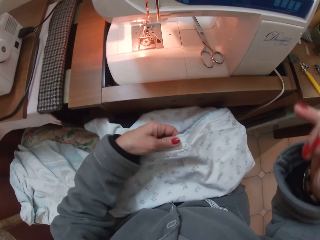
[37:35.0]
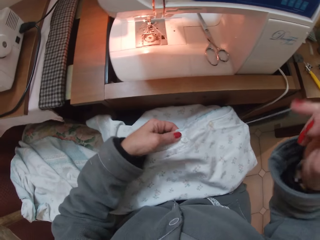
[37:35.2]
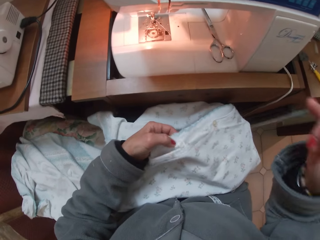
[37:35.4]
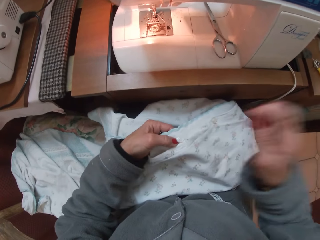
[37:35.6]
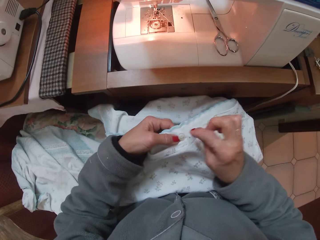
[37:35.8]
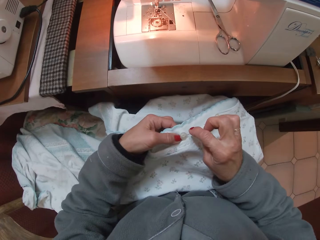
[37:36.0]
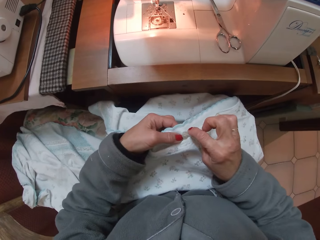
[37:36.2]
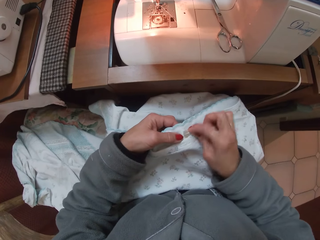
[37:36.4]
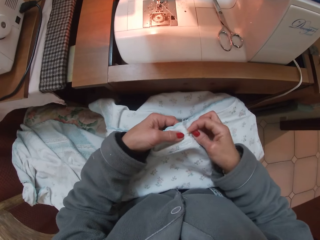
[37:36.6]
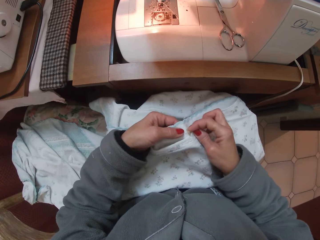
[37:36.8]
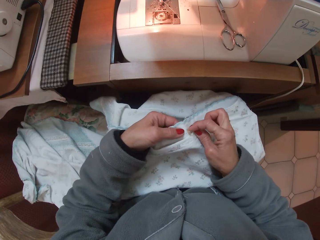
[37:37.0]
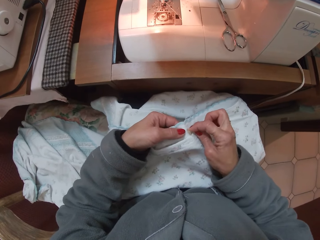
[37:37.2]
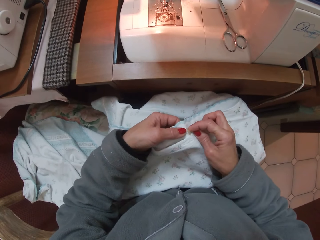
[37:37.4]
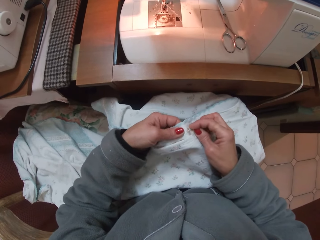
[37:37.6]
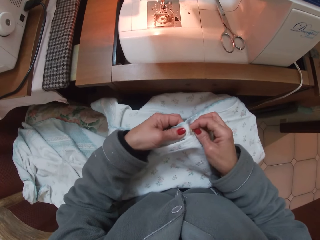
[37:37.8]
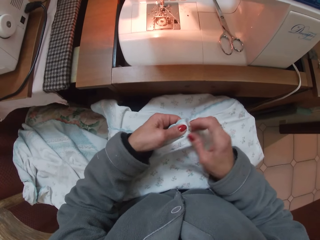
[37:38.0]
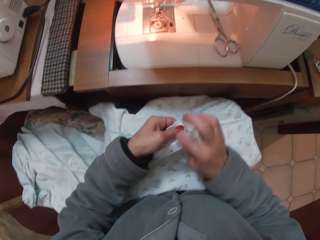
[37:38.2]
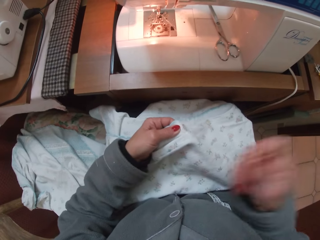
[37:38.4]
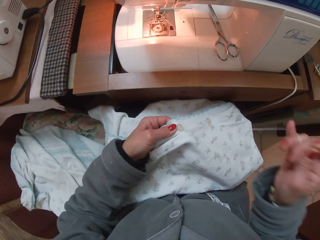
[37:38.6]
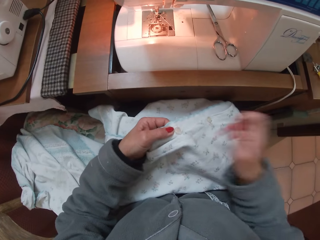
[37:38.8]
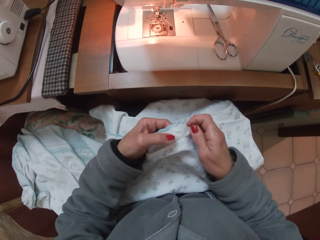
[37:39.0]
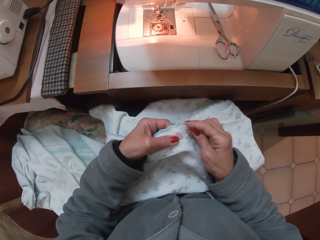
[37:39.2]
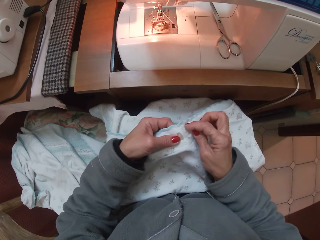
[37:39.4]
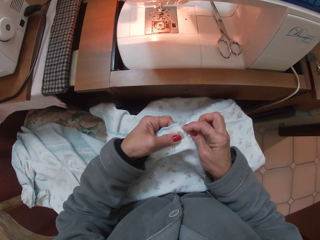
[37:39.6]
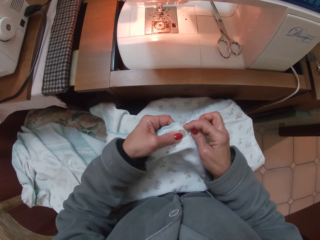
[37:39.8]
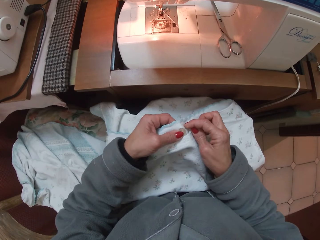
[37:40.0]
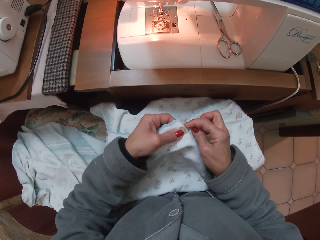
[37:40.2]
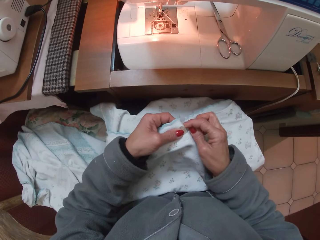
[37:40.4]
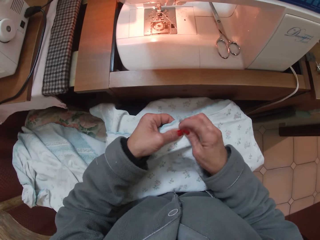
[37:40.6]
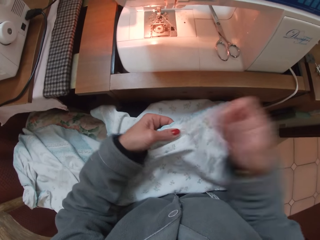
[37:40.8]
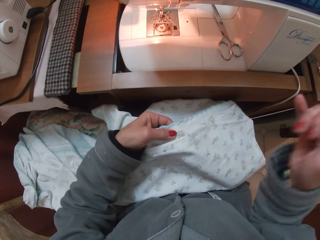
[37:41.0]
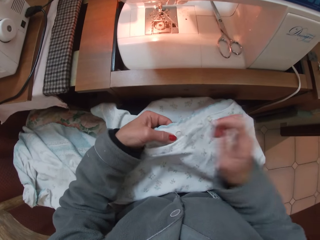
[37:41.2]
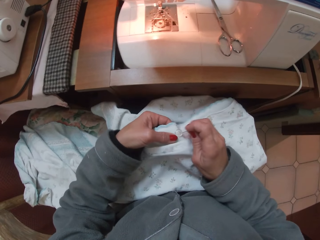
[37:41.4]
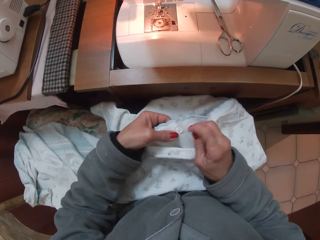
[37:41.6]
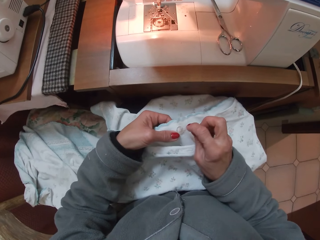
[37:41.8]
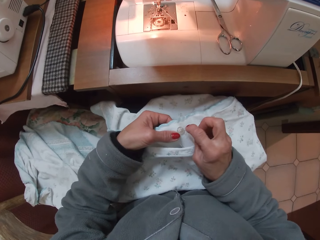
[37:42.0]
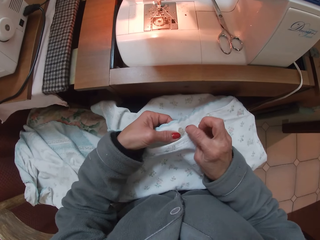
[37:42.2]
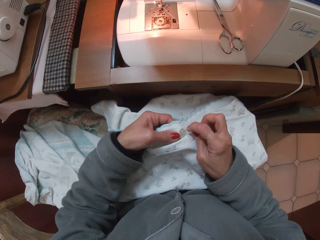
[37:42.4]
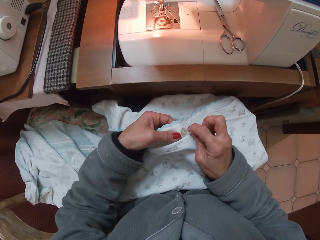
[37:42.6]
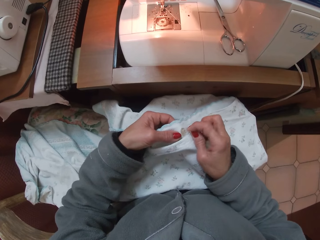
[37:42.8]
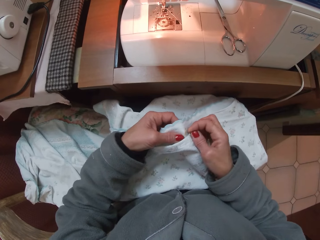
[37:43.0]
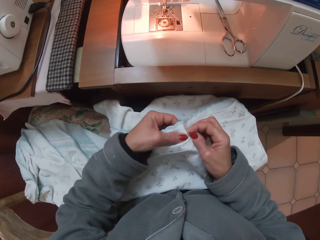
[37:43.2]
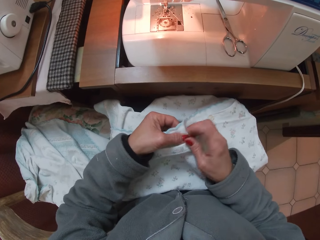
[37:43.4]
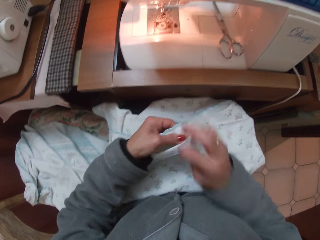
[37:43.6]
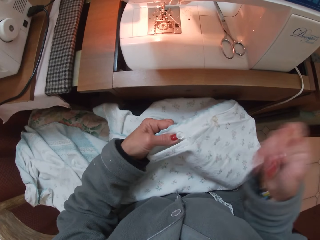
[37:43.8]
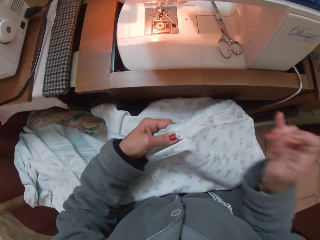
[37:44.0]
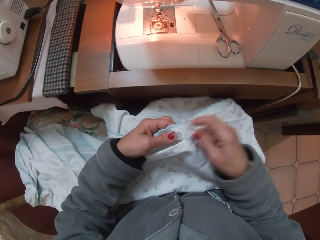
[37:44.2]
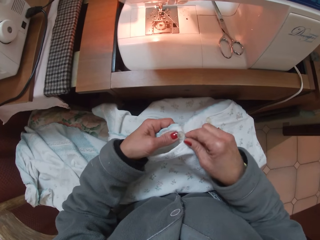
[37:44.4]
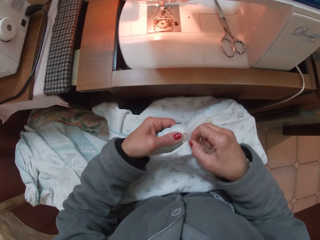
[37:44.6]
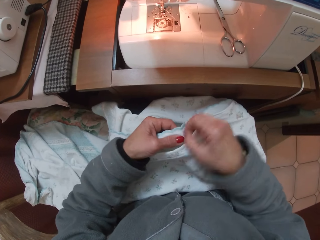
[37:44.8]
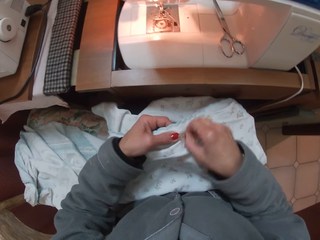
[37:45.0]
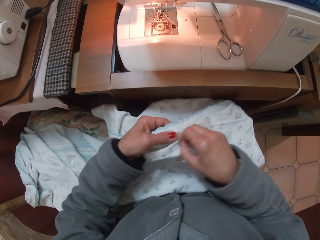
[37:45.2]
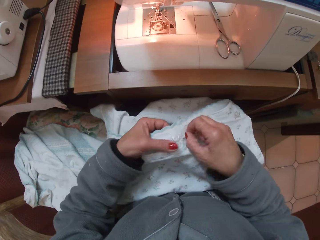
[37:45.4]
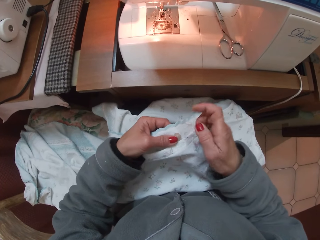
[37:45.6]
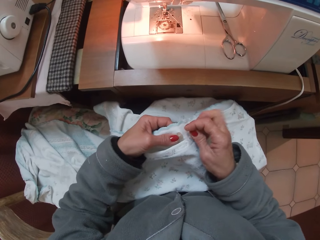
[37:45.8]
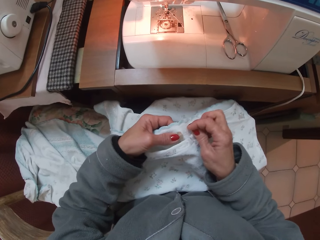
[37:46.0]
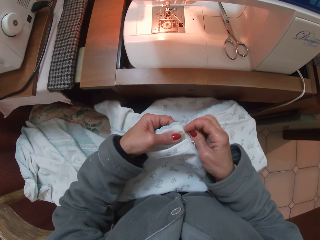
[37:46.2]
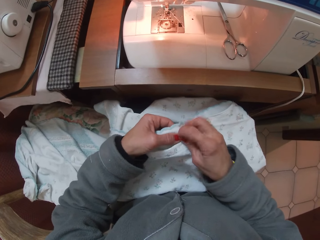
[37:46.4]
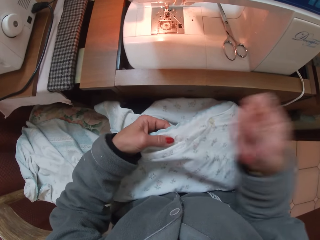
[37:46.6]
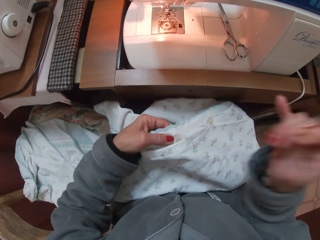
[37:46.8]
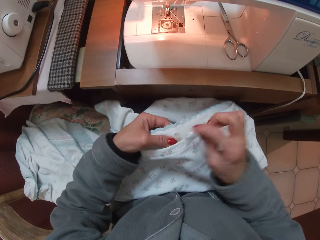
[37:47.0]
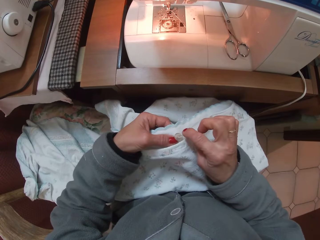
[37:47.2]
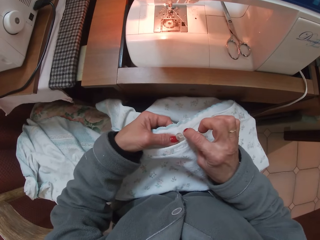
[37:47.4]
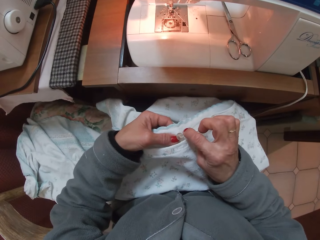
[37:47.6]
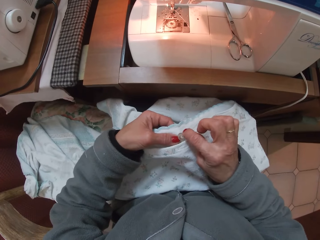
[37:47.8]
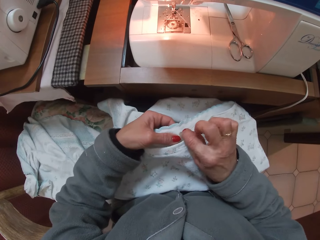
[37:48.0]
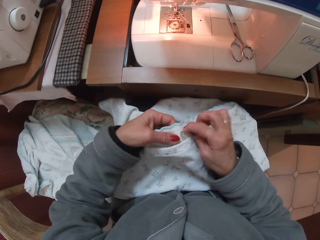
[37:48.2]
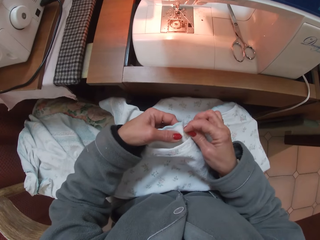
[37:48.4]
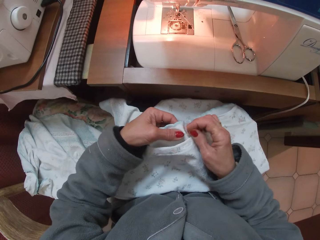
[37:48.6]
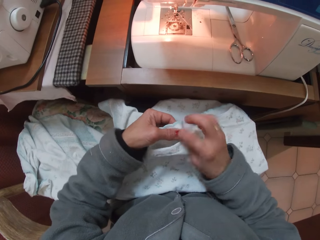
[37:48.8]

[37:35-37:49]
The camera wearer sews the button to the clothing material with the needle. They fix the button. They roll the thread over the button. They continue to sew the button on the clothing material.

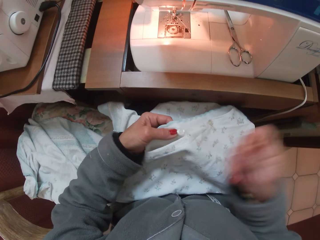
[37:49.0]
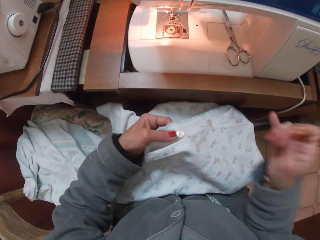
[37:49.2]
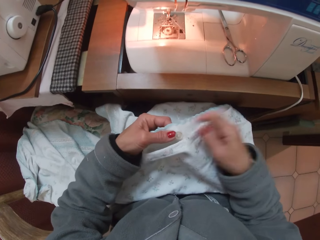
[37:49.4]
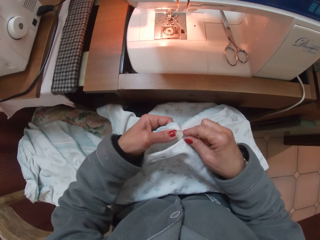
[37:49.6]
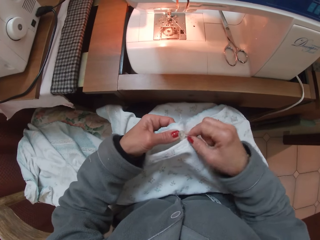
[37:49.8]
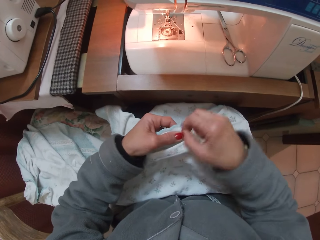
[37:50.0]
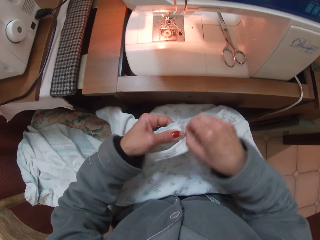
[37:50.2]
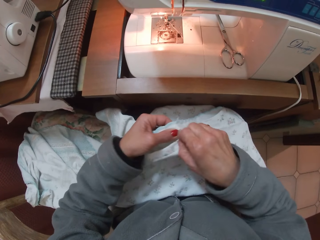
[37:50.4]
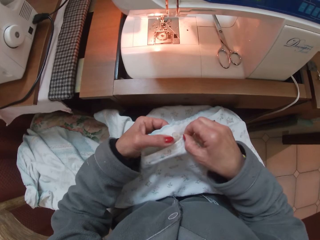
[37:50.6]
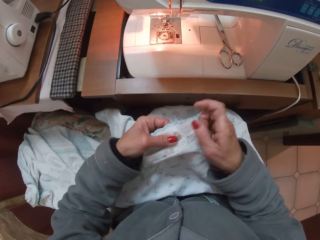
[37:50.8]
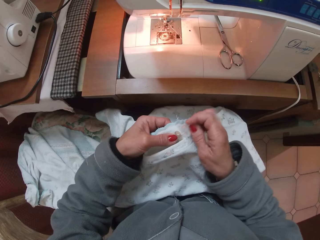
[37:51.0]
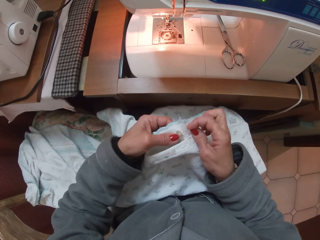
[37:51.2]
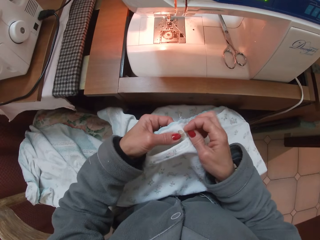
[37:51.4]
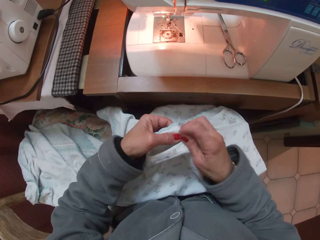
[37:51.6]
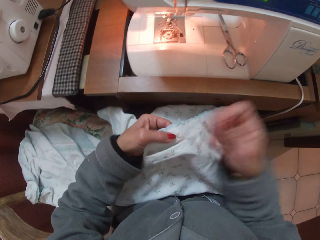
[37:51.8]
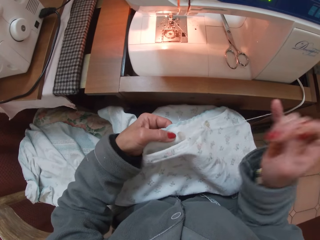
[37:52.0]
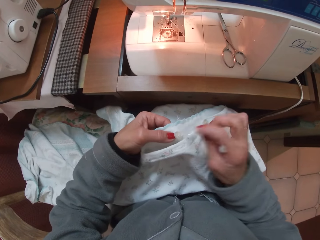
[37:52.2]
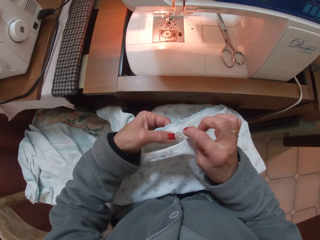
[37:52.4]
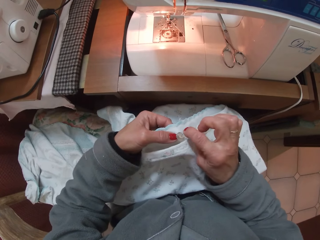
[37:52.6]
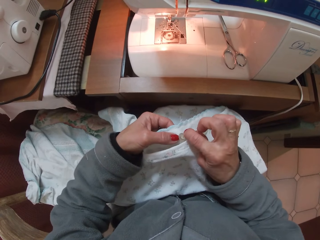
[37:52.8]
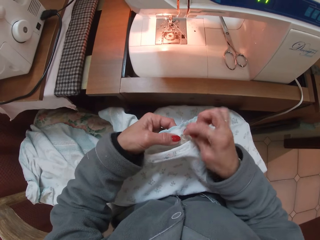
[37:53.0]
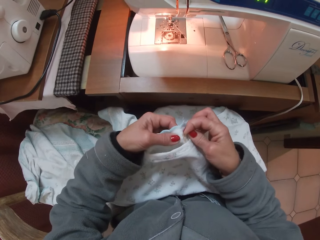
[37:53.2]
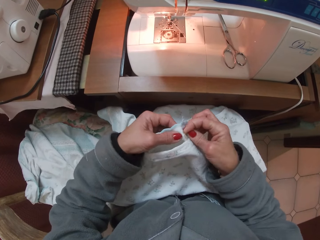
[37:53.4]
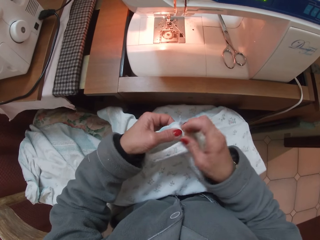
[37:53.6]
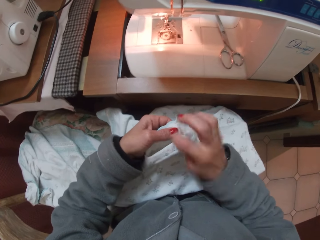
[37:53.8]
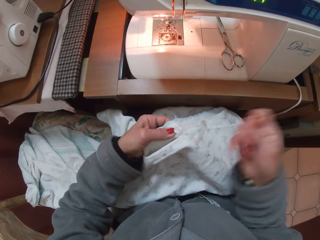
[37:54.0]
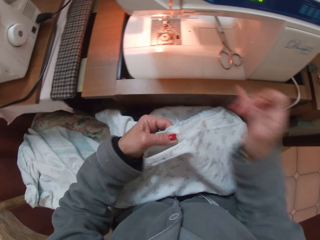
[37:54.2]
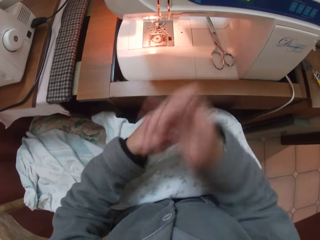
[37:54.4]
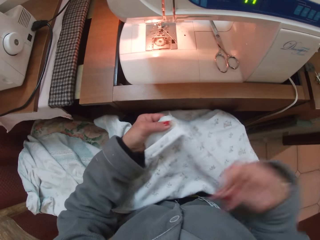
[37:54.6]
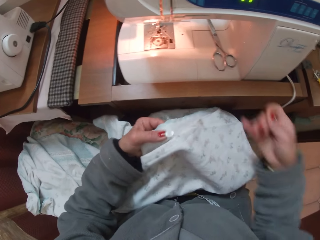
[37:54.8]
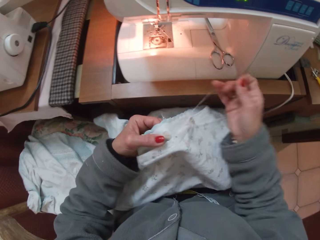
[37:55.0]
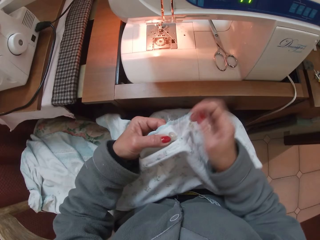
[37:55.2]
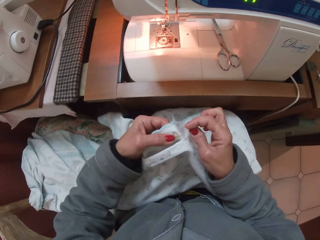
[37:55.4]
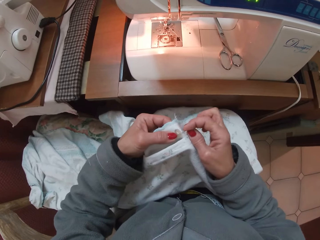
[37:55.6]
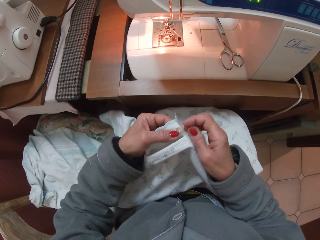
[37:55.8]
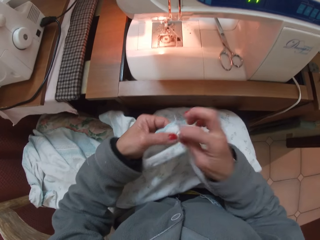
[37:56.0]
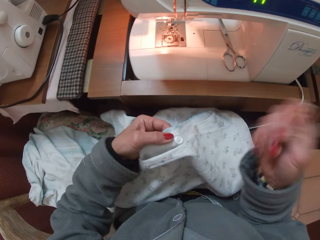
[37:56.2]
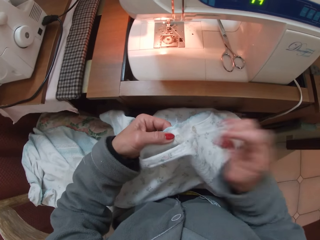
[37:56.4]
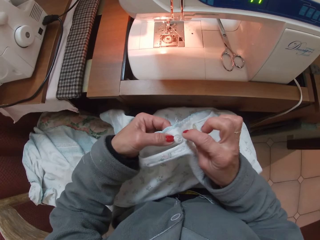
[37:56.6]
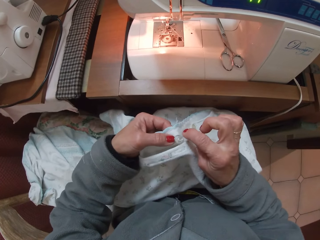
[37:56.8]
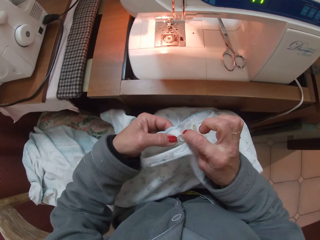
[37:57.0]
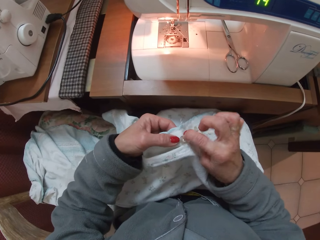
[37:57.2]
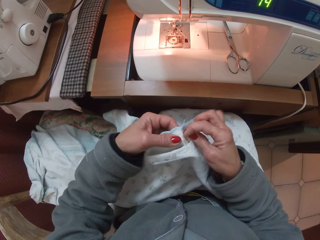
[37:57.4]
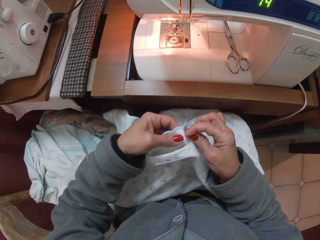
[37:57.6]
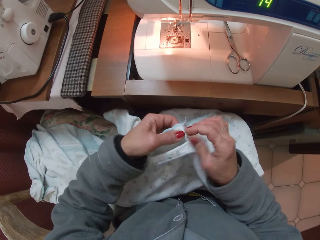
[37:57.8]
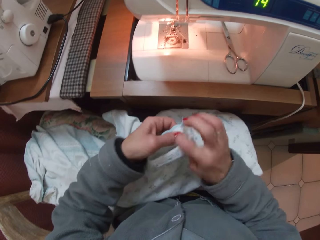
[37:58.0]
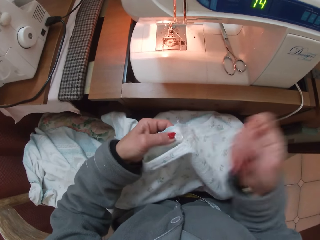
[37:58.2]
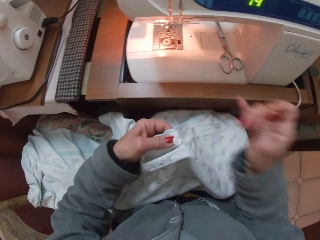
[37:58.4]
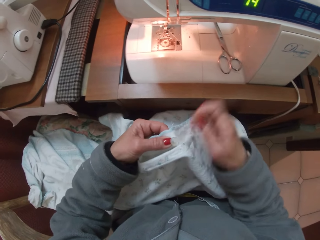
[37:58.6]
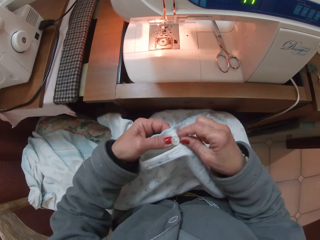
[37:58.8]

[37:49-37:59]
The camera wearer rolls the thread over the button again. They continue to sew the button. They roll the thread over the button. They continue to sew the button to the clothing material.
